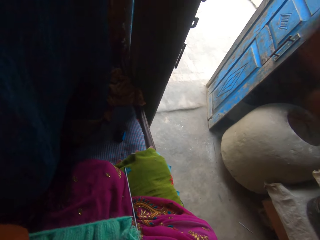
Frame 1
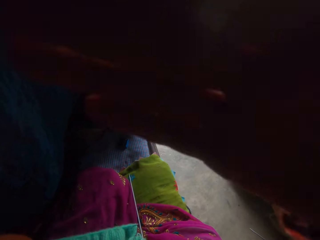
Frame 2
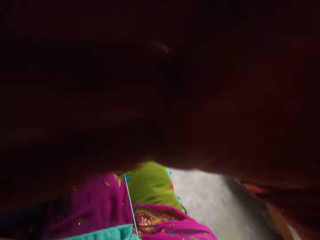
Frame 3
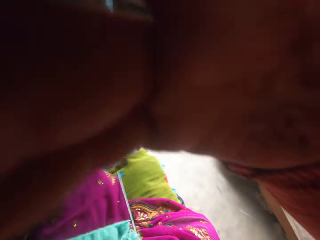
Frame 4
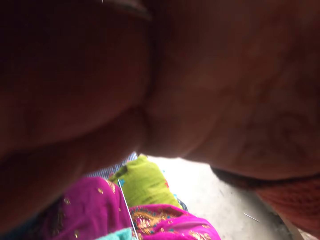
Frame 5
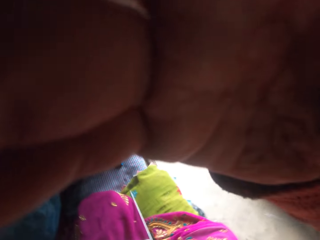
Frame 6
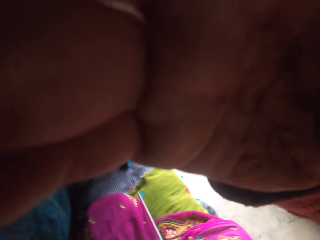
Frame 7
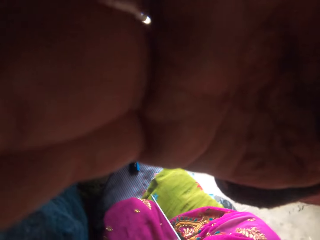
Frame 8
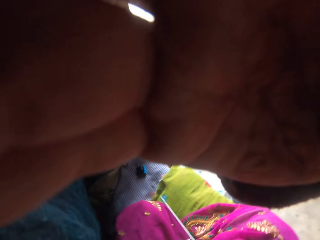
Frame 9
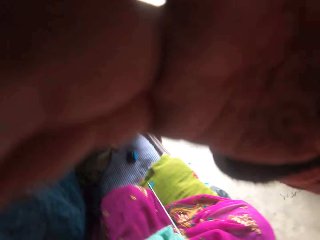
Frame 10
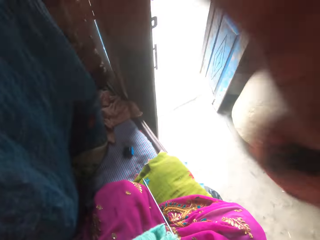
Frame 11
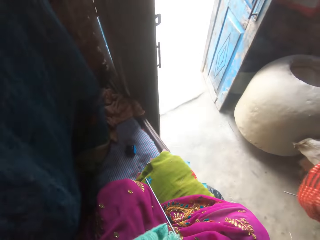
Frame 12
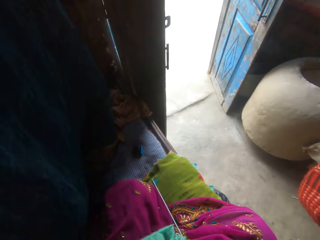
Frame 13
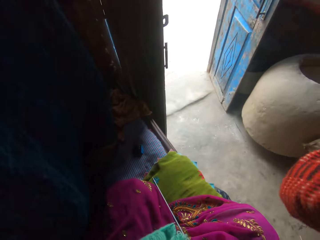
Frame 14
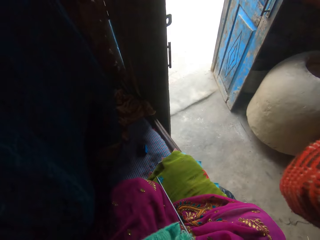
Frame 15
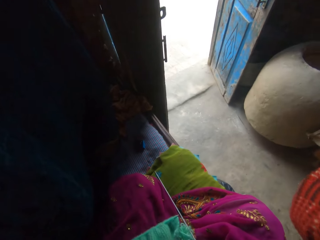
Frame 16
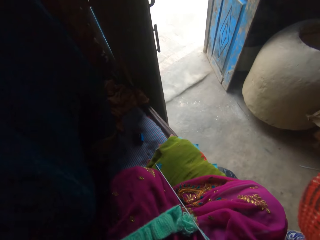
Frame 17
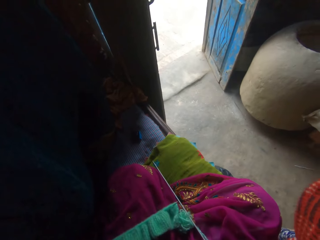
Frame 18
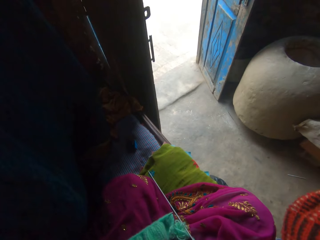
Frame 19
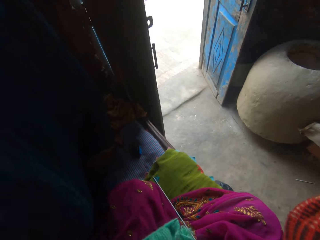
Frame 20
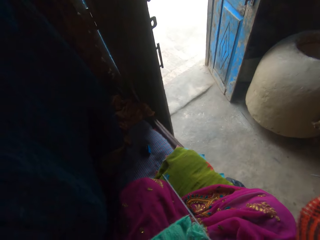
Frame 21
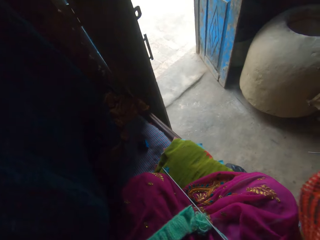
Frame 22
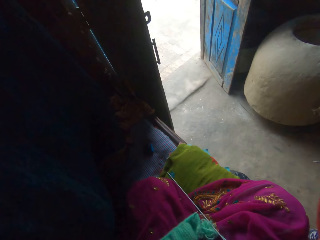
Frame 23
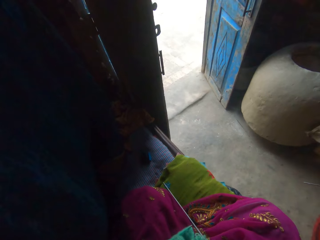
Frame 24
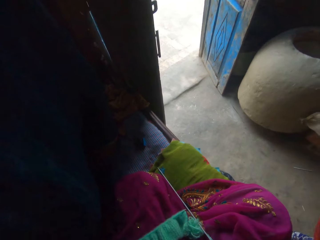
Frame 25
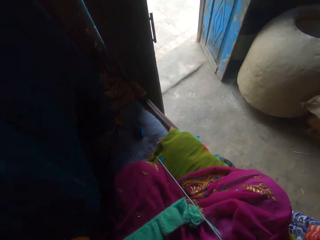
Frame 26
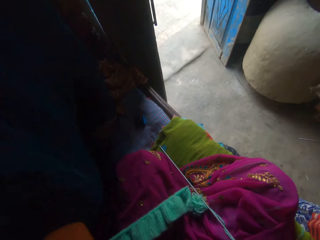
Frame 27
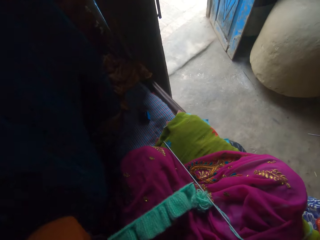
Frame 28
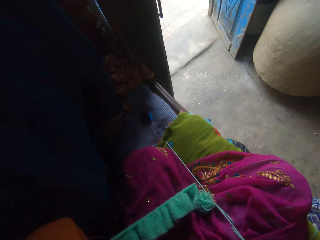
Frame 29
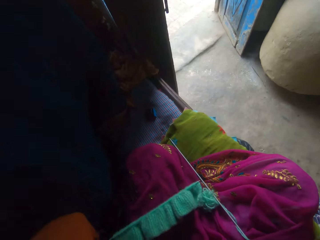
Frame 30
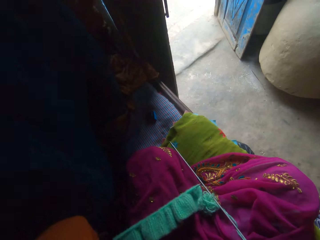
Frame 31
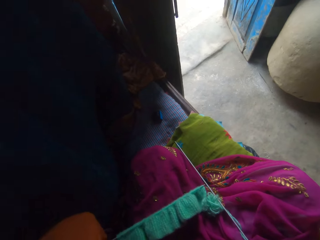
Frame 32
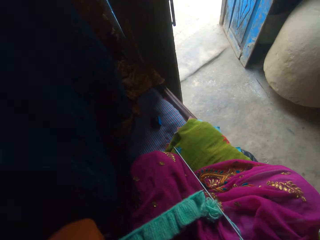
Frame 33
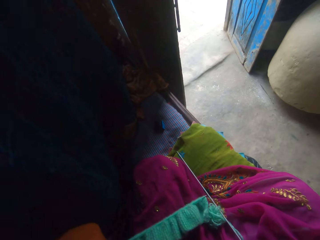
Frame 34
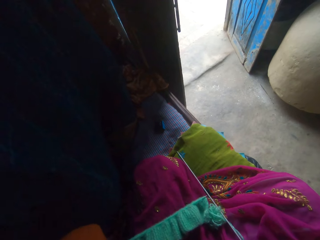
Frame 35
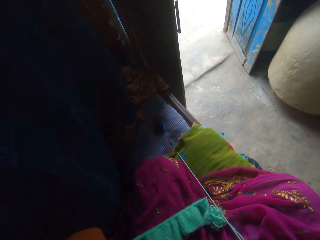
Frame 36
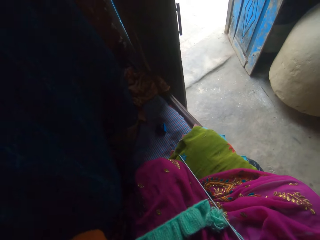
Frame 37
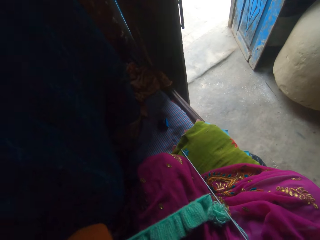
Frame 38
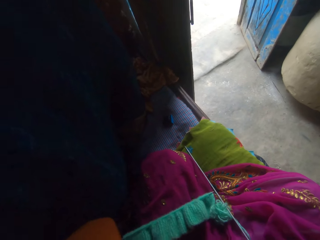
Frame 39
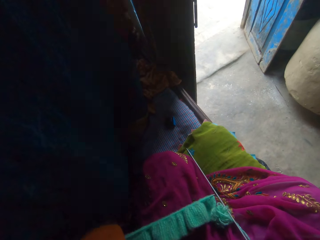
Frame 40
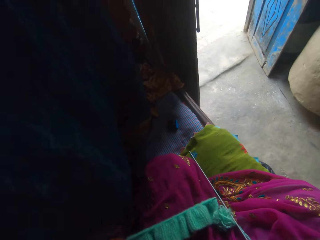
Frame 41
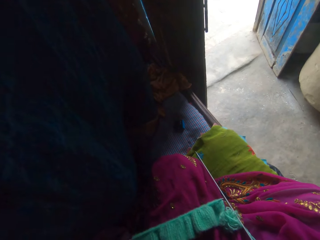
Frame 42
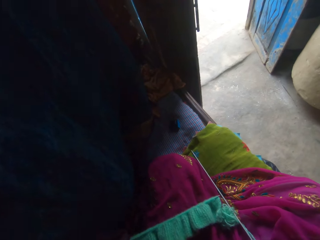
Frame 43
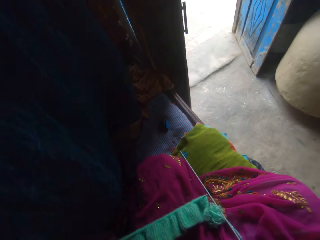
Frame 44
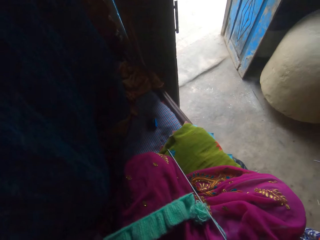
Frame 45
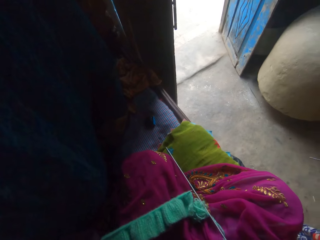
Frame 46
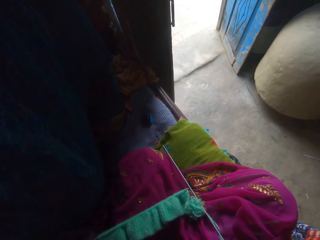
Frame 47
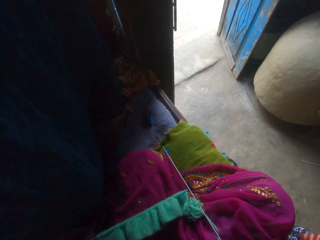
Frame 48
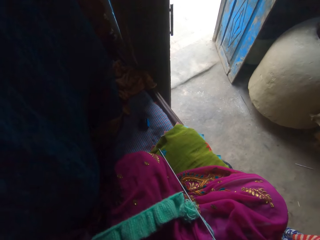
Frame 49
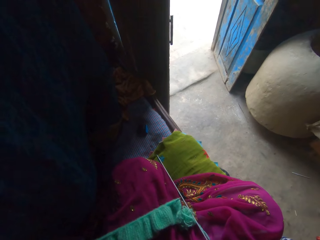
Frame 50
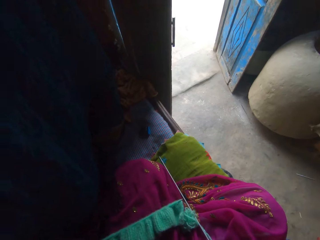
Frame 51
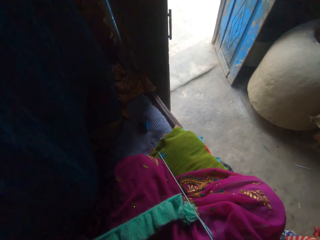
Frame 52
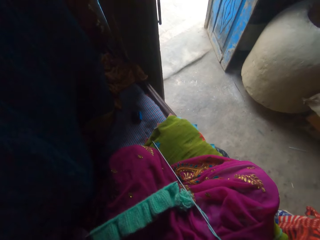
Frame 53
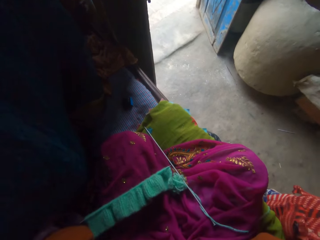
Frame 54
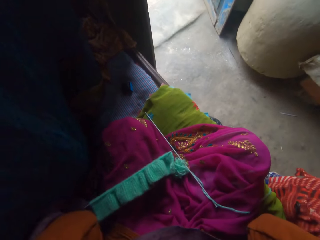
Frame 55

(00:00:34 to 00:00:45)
A person adjusts the camera on the camera wearer's head.

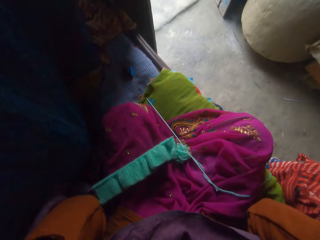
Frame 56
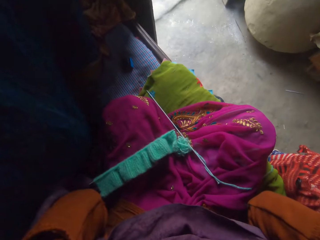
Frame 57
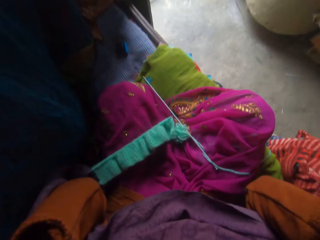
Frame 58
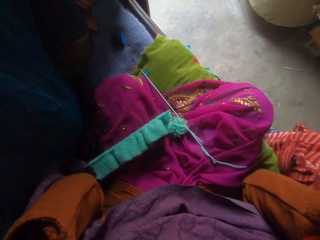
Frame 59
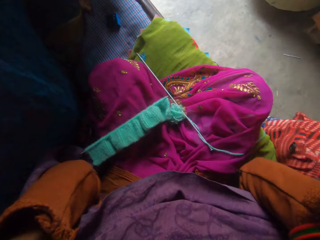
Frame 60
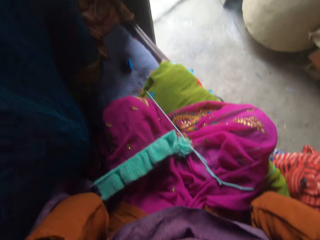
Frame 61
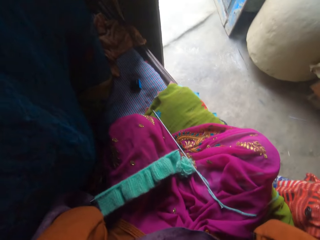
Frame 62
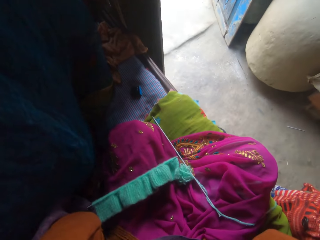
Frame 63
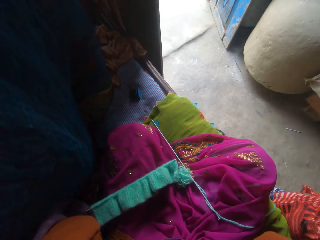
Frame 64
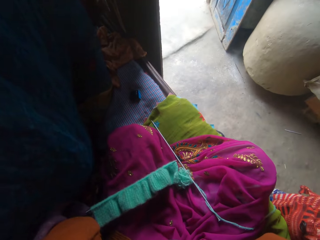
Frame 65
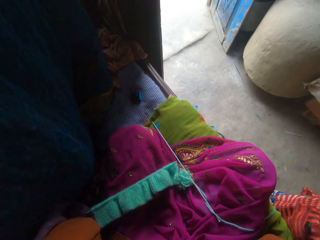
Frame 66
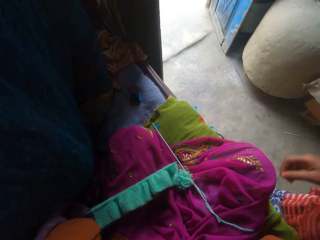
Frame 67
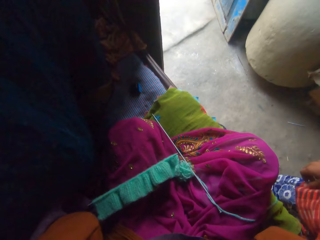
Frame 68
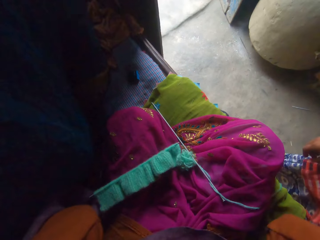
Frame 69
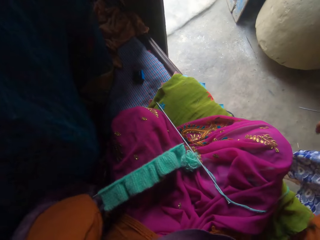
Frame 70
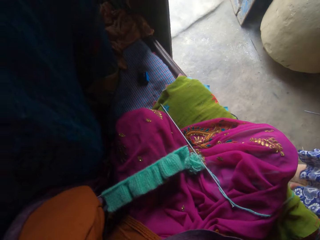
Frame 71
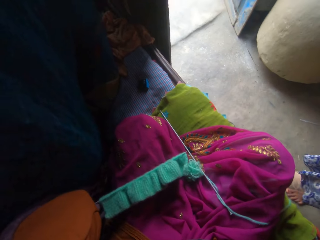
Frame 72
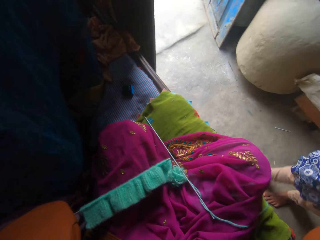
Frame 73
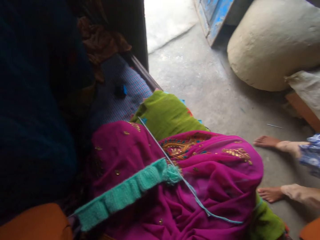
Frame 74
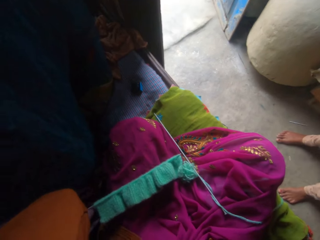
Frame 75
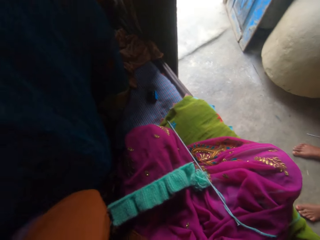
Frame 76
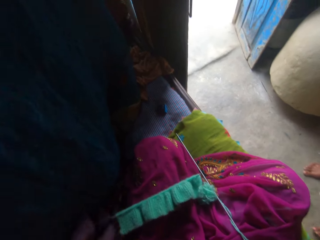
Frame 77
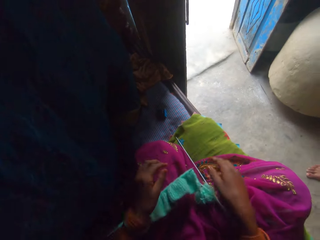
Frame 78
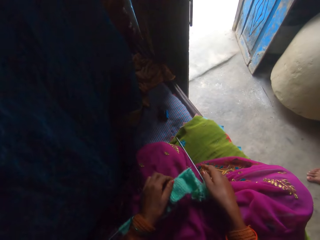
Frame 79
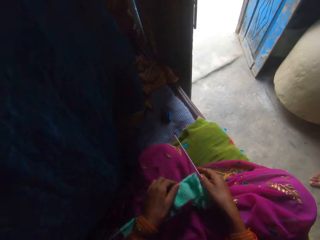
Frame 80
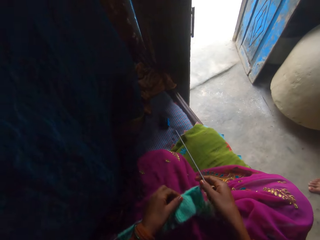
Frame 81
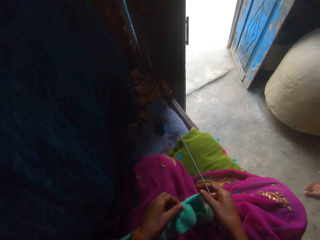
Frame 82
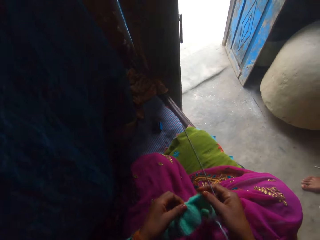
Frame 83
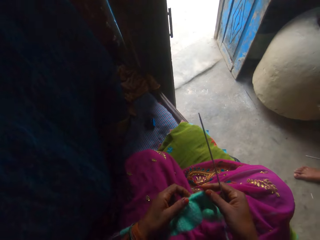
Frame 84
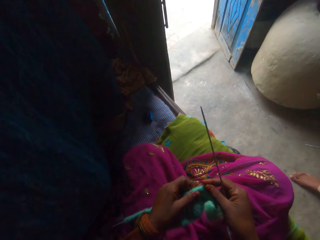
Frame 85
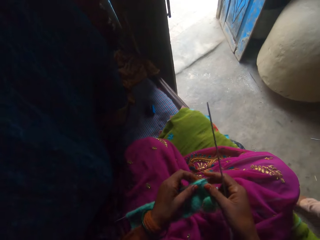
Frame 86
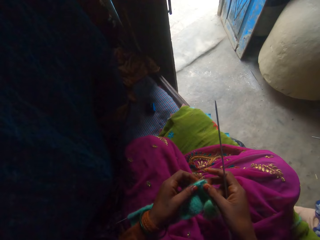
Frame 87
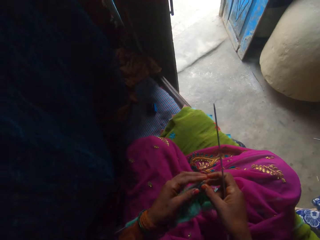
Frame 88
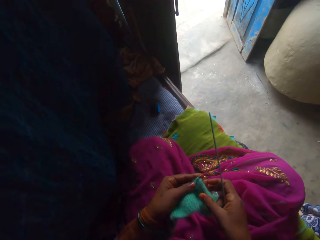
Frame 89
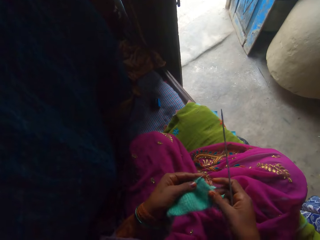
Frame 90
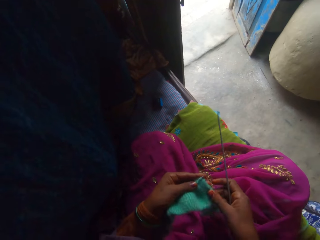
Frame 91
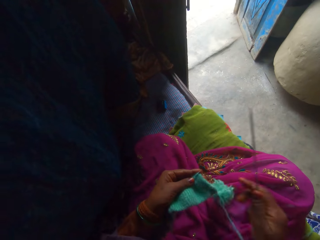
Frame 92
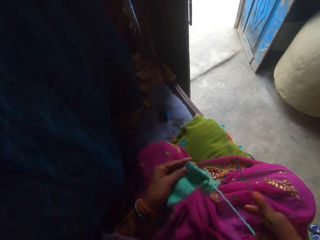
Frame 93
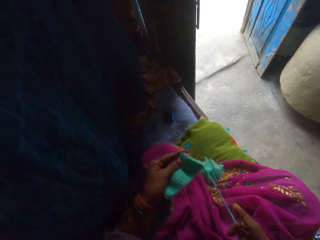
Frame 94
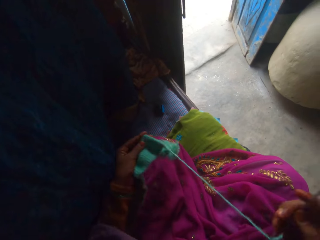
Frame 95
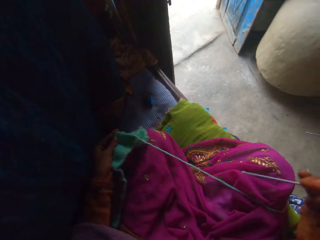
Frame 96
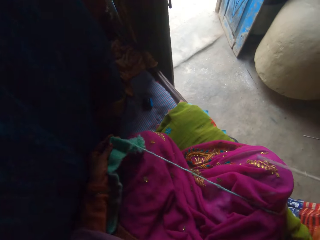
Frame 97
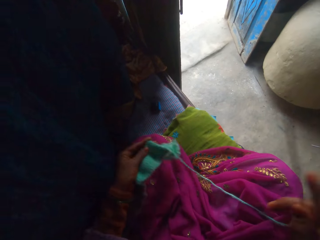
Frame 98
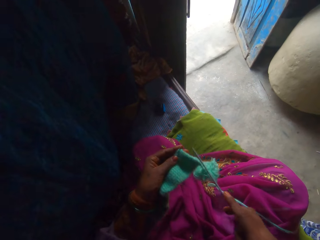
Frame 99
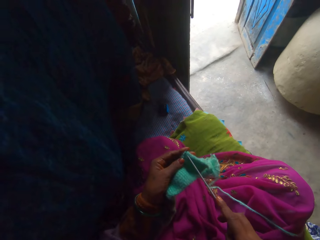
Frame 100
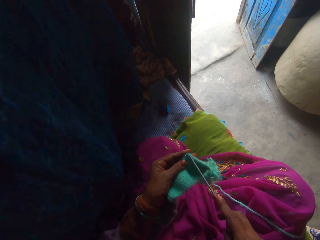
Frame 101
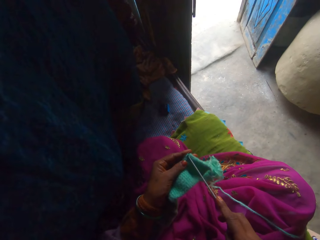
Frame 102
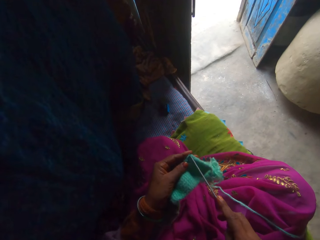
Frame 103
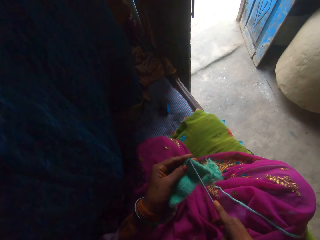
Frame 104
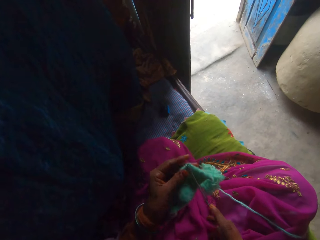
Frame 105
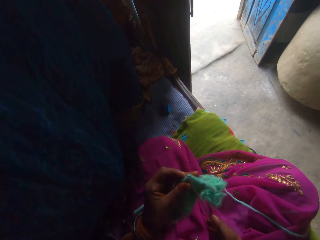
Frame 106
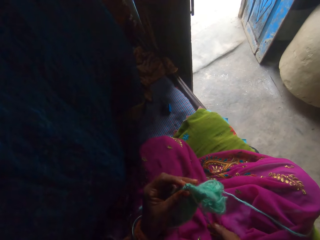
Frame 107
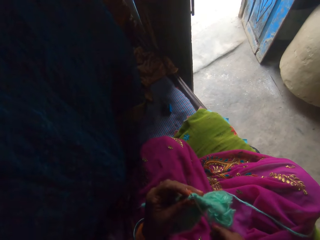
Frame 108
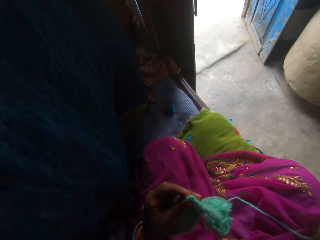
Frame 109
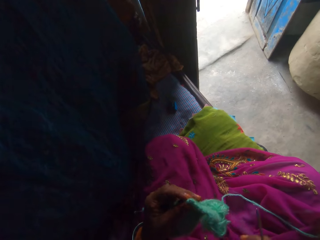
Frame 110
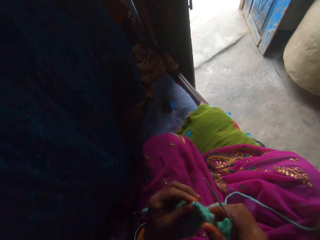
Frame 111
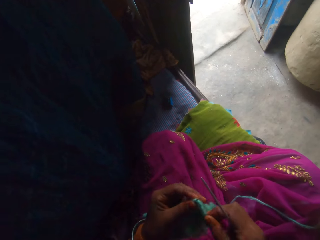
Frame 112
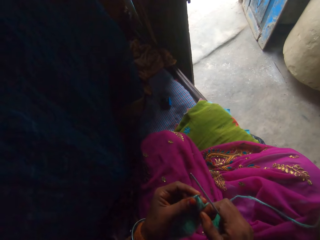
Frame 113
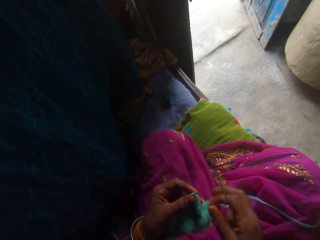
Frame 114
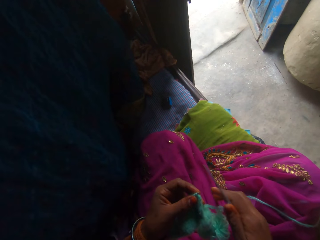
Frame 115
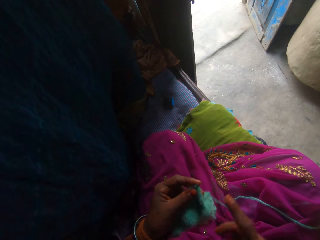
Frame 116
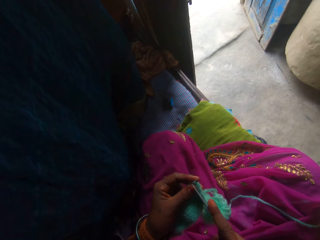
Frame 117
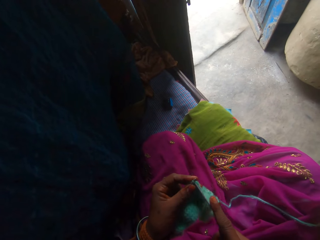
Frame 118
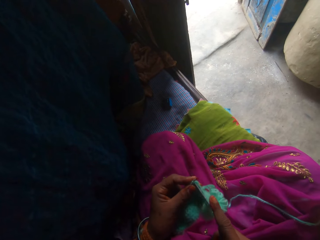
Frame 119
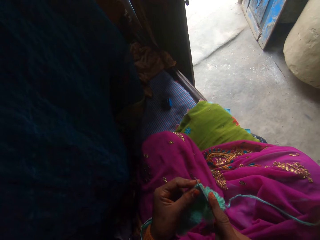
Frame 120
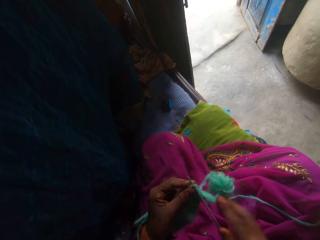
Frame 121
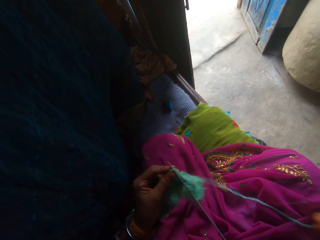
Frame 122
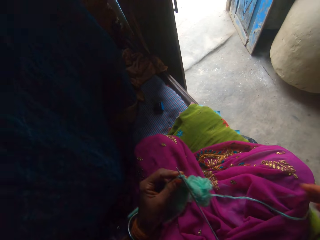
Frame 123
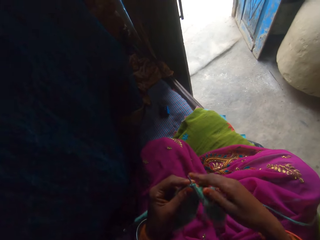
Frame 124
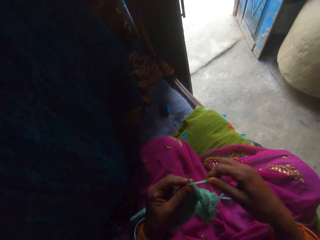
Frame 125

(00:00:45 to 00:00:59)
A person drops a hand and moves back. The camera wearer picks up the fabric and a knitting needle on the bed with her right hand. She picks up the yarn around the knitting needle on the bed with her left hand. She adjusts the fabric. The person moves forward. The camera wearer adjusts the knitting needle. She pierces the fabric with the knitting needle. She knits the yarn with the knitting needle. She adjusts the fabric. She pierces the fabric with the knitting needle.
